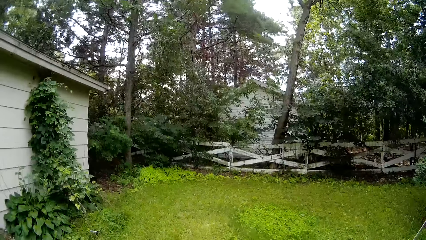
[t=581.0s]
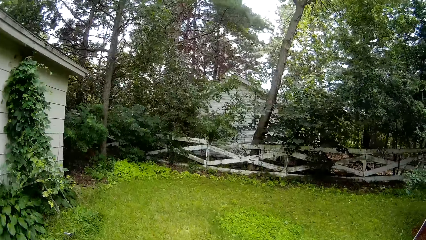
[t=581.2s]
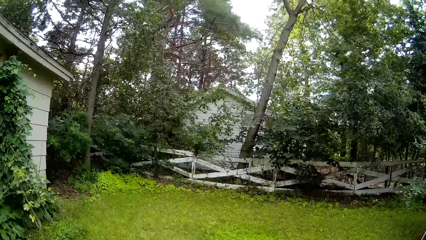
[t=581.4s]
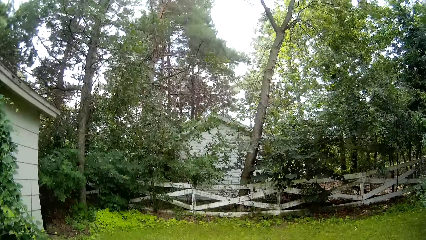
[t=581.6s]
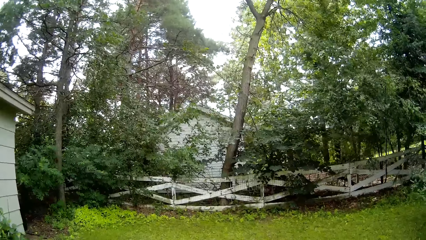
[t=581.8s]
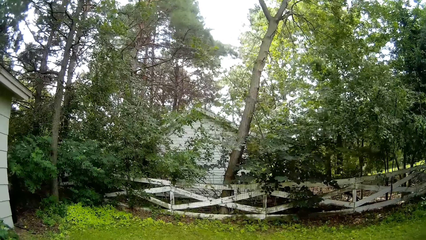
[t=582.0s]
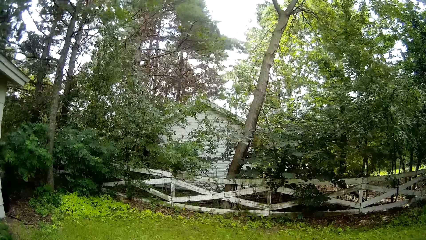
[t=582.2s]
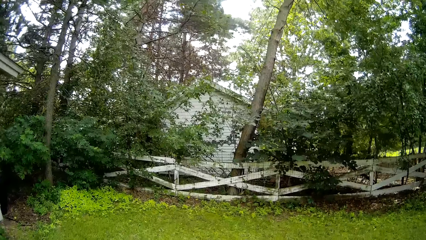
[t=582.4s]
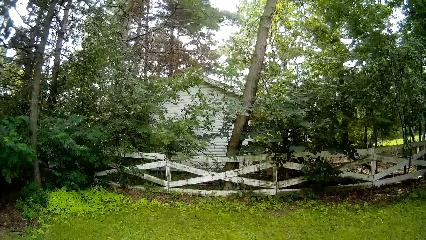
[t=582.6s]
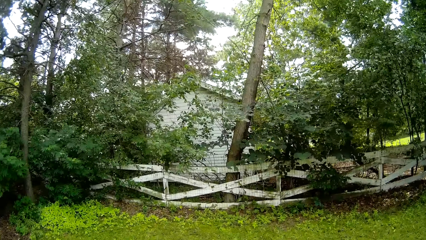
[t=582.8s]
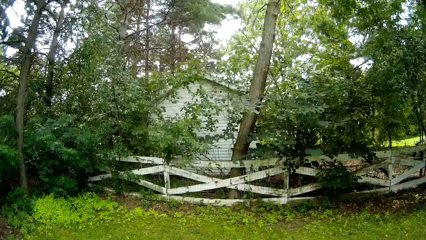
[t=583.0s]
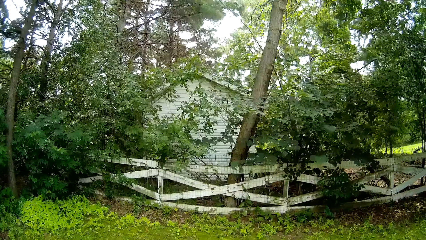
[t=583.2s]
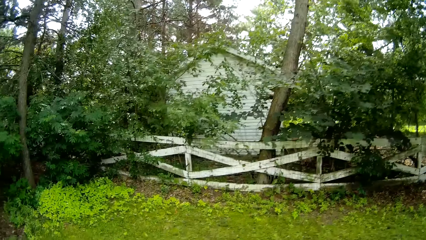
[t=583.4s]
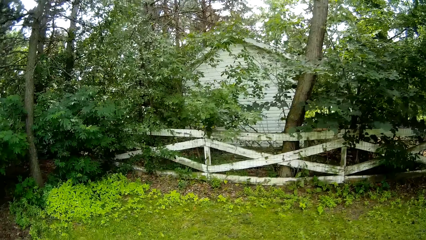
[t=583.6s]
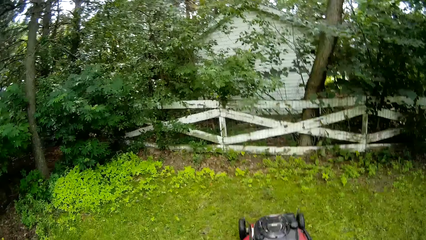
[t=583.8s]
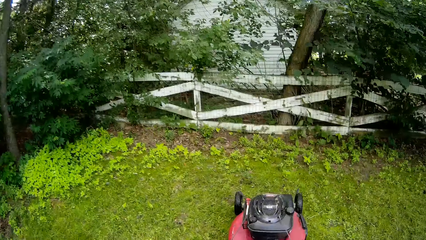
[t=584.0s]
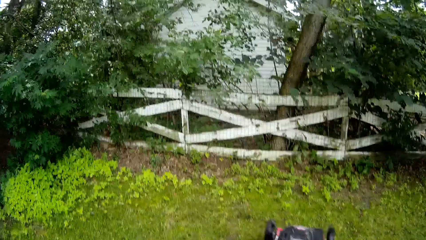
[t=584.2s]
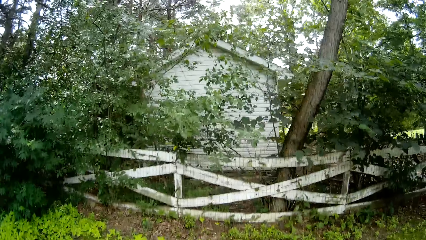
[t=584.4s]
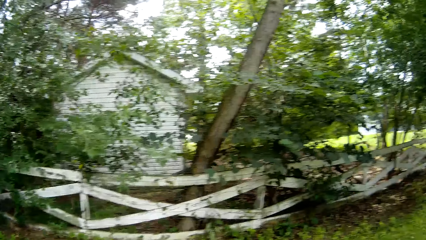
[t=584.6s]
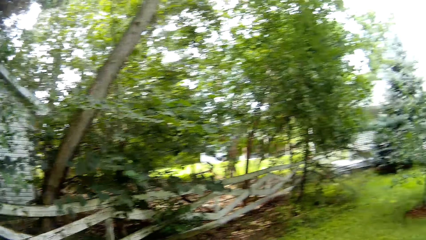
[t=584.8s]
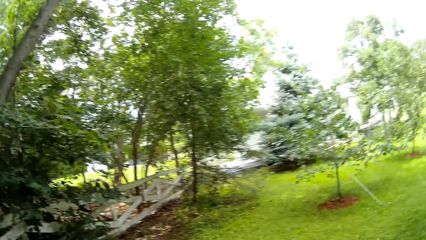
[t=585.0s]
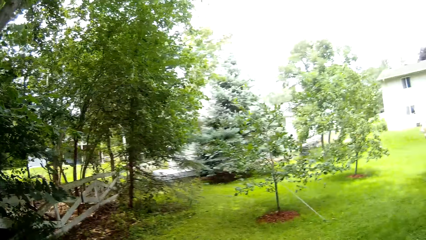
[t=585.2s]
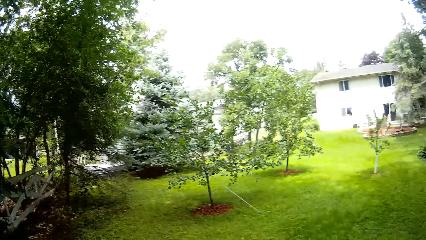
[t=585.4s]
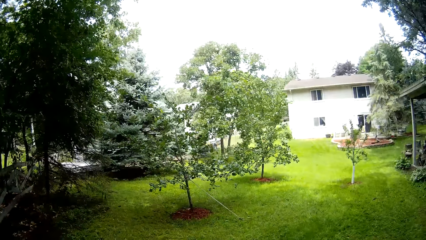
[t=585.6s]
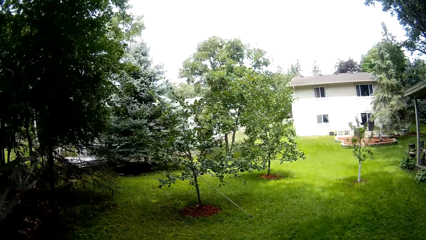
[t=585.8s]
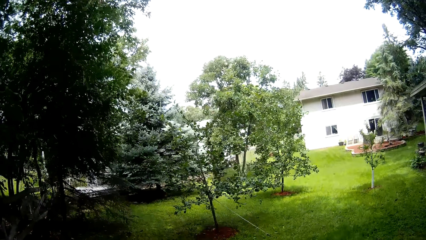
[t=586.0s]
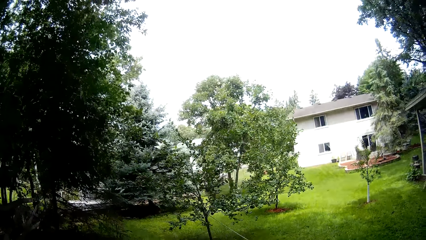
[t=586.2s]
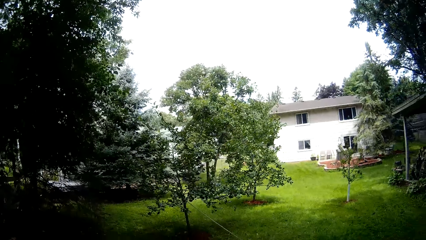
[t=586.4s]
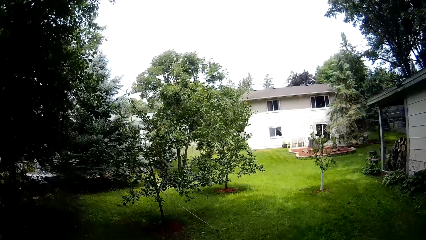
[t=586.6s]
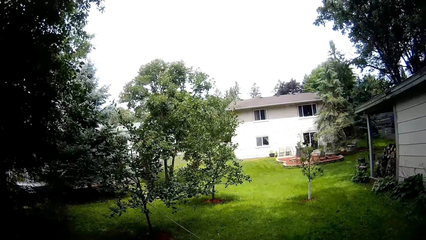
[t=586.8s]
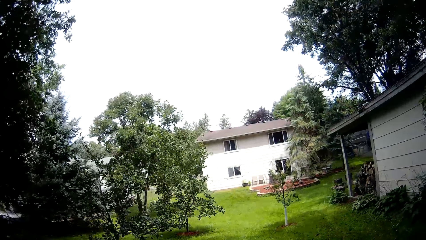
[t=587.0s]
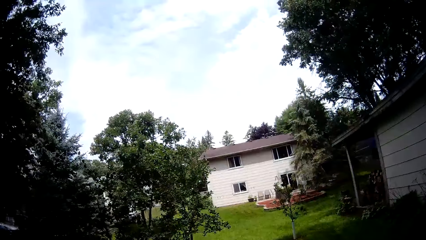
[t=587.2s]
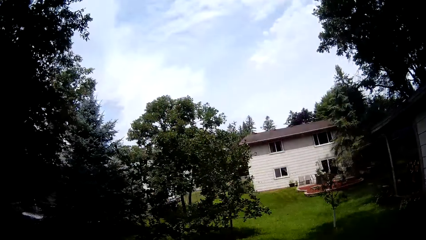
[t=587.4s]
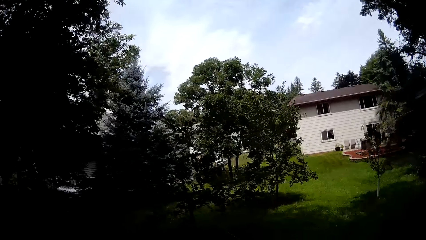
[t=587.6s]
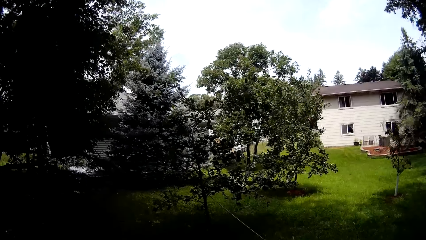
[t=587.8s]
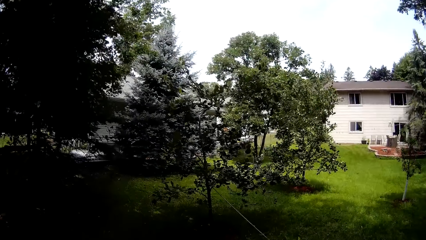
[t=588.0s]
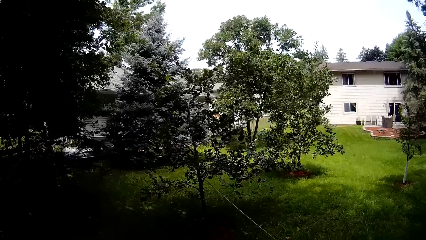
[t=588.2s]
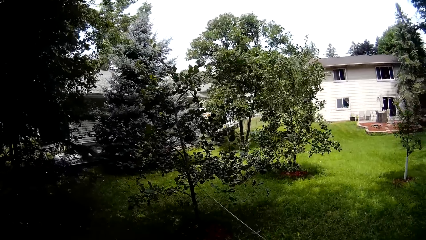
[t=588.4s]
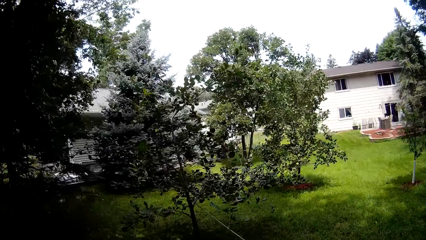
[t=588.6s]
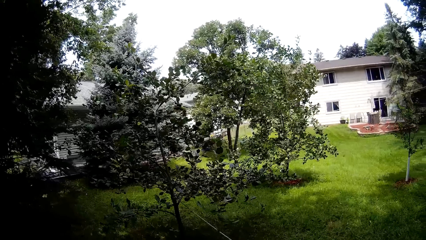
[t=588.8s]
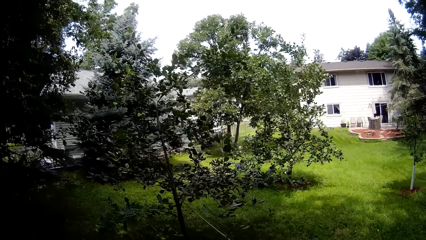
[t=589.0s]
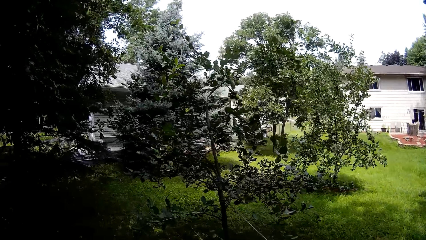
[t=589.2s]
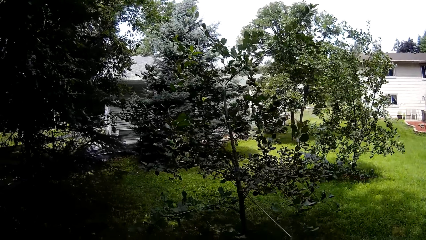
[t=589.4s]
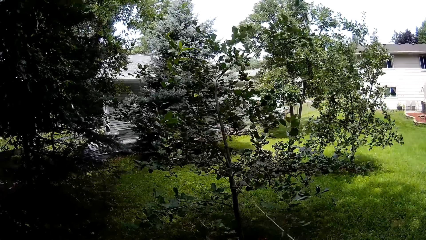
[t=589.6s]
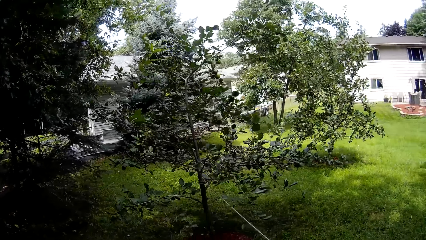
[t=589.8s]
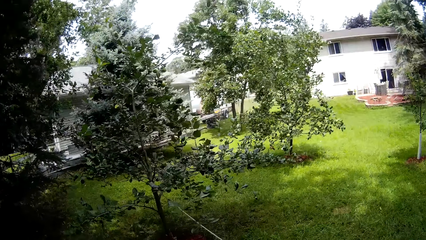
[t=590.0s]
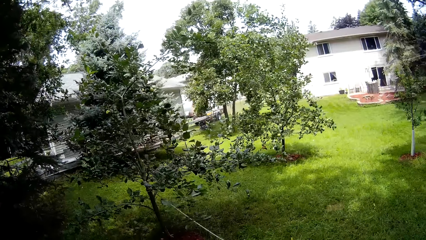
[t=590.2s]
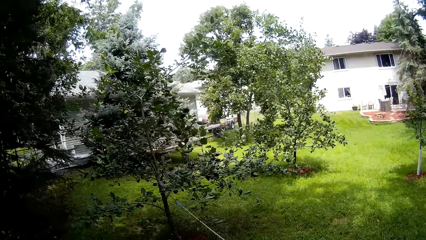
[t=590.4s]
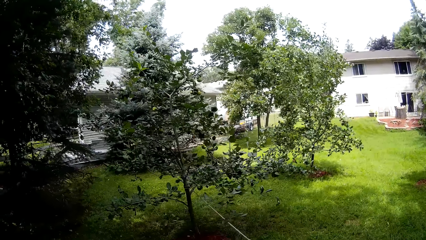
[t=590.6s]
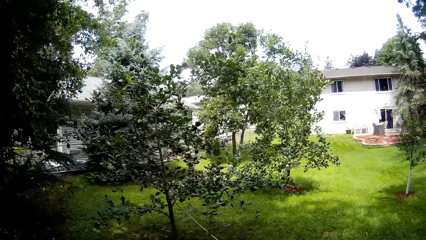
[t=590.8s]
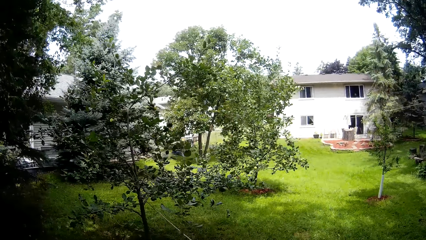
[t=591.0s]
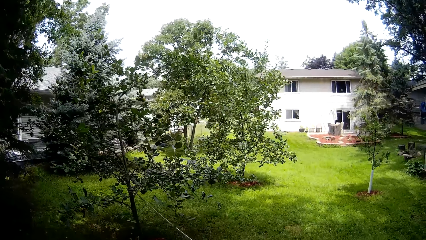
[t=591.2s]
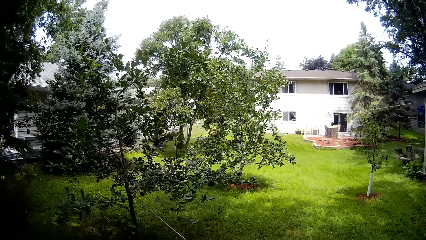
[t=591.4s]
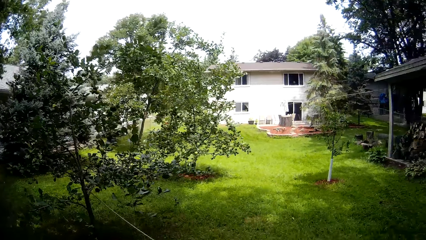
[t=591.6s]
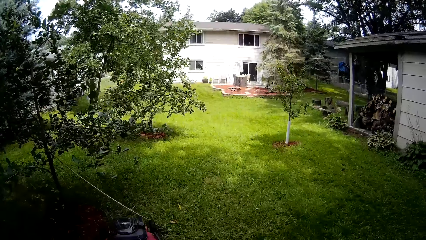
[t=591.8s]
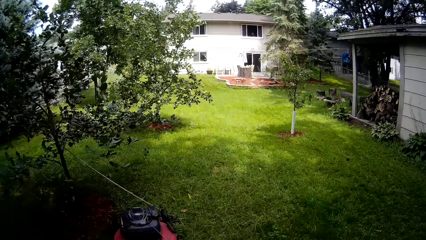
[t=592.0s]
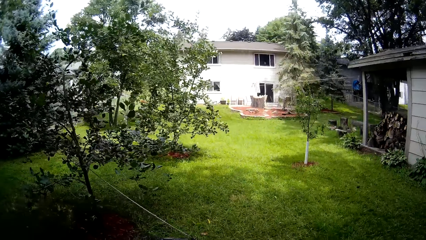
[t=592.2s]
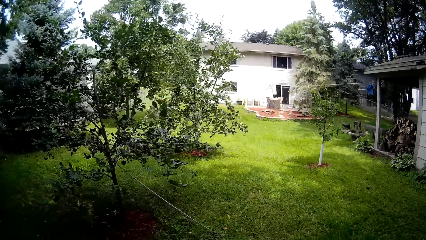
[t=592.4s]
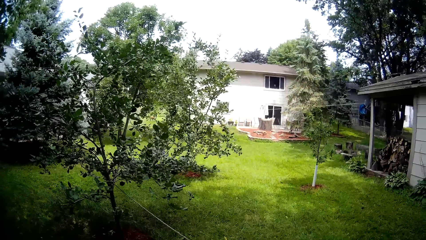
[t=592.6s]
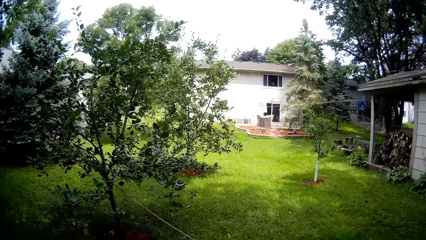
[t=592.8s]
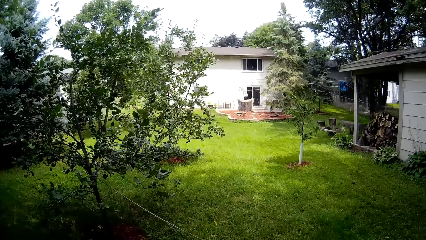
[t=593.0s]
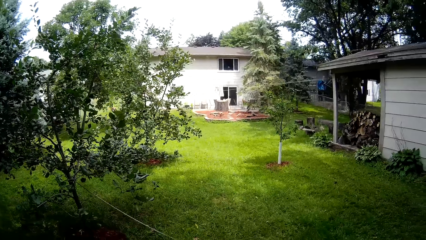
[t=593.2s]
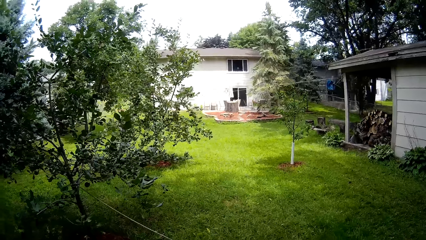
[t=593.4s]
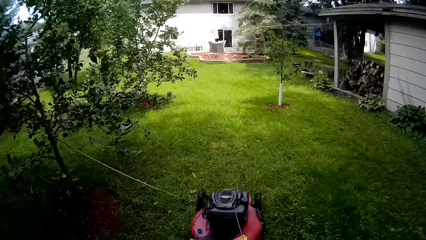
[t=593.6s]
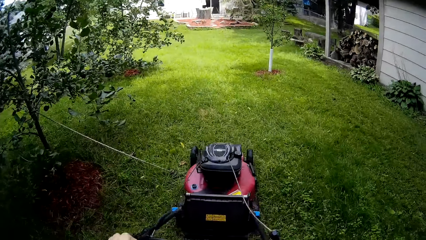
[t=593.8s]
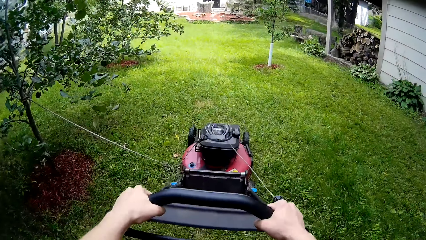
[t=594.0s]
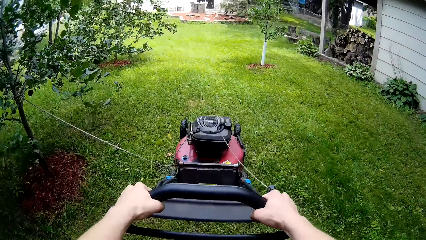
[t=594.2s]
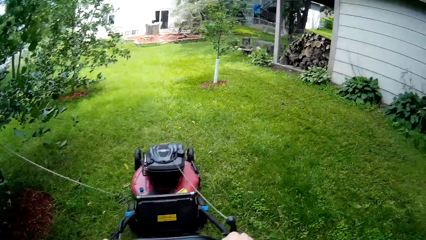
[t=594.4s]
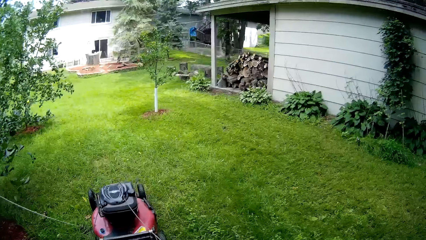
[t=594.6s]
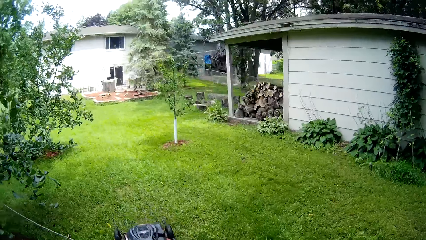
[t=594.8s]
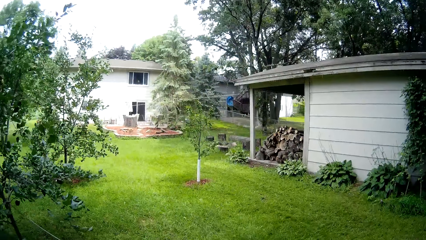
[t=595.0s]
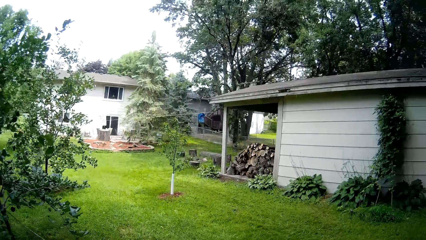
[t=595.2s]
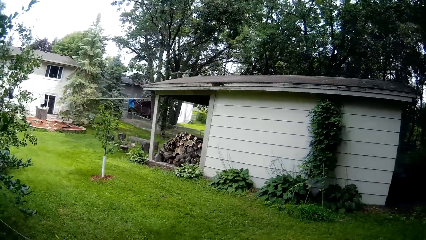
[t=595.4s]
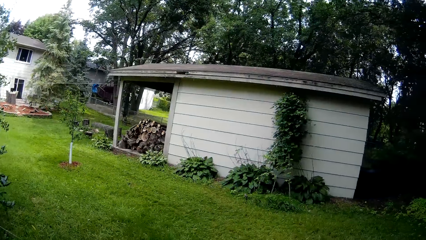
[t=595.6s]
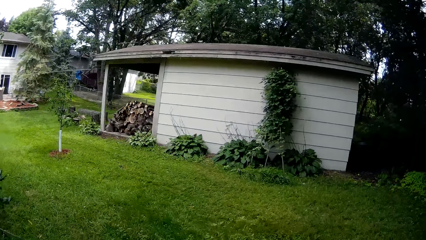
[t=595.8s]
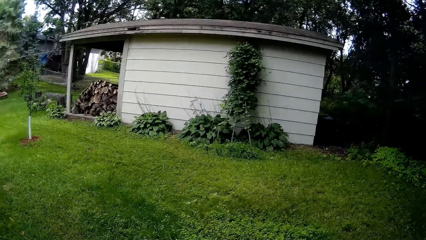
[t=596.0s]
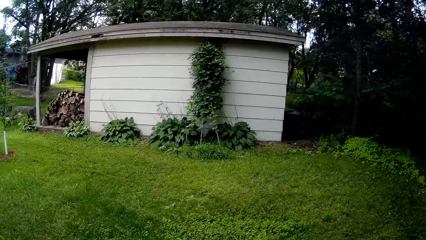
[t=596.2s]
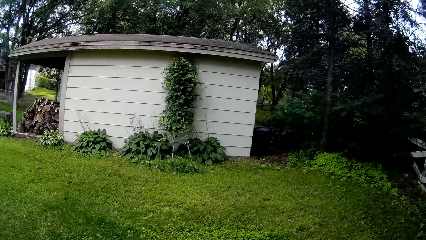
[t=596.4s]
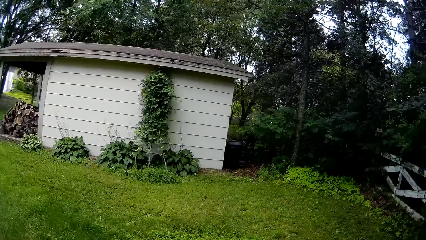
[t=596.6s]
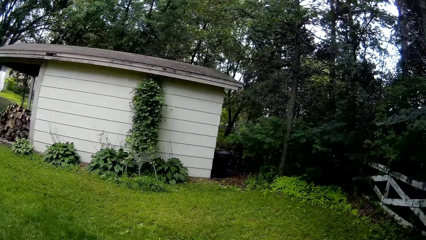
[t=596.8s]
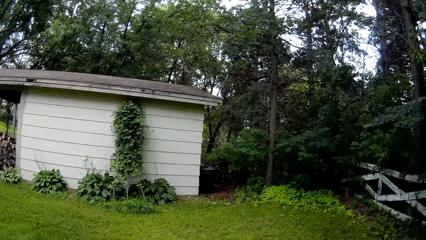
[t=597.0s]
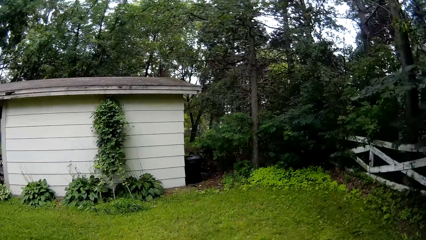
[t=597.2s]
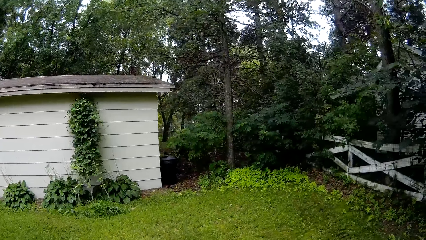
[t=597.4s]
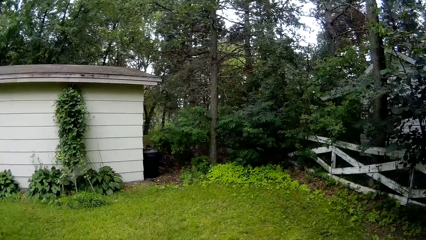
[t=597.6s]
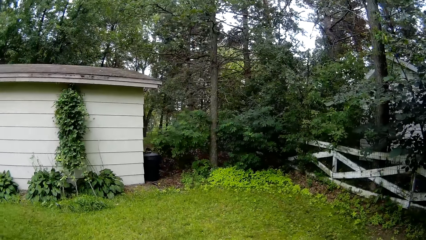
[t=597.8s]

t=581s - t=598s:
The camera wearer mows the lawn with a lawnmower. They mow the lawn with the lawnmower again.
